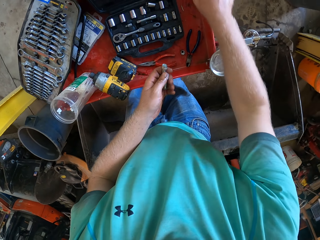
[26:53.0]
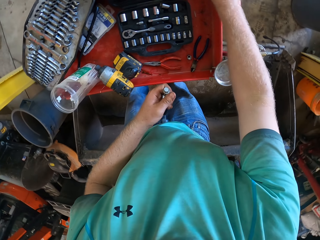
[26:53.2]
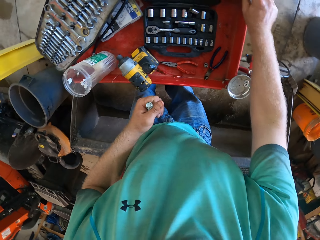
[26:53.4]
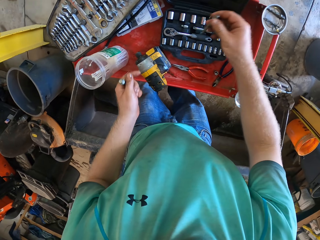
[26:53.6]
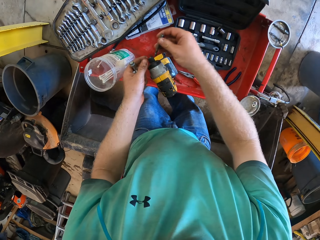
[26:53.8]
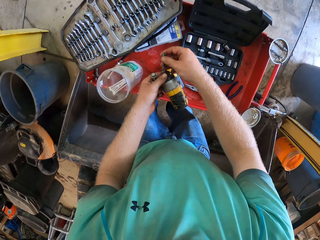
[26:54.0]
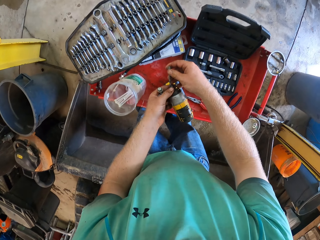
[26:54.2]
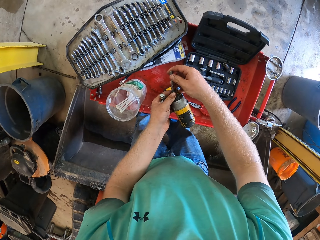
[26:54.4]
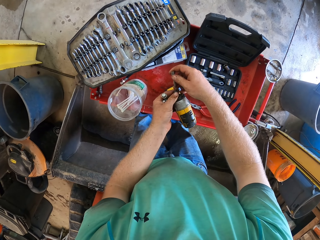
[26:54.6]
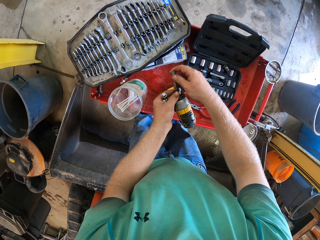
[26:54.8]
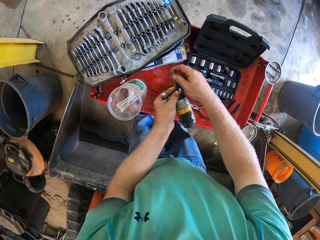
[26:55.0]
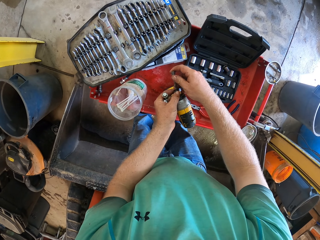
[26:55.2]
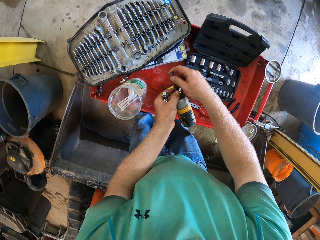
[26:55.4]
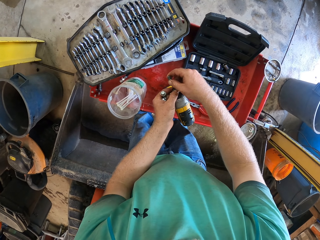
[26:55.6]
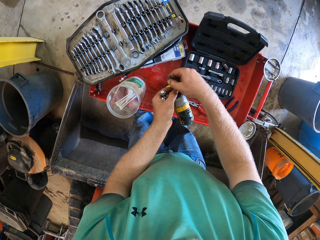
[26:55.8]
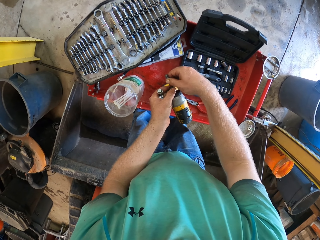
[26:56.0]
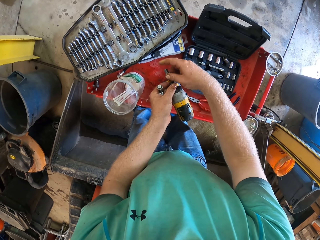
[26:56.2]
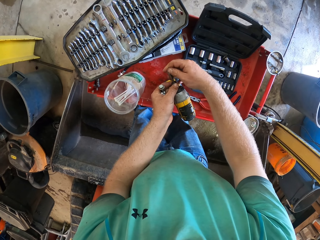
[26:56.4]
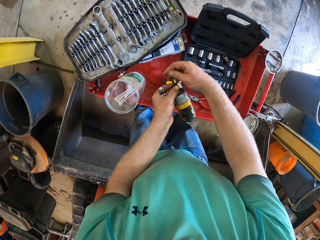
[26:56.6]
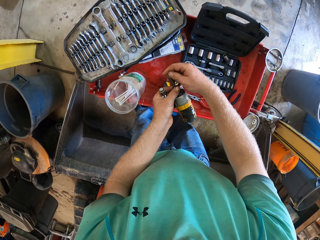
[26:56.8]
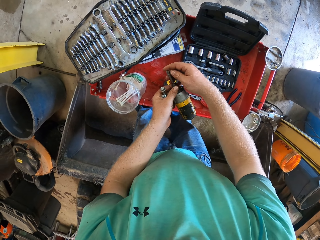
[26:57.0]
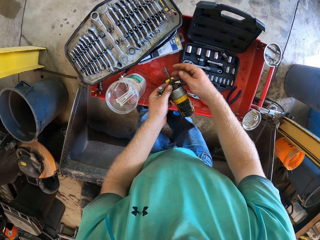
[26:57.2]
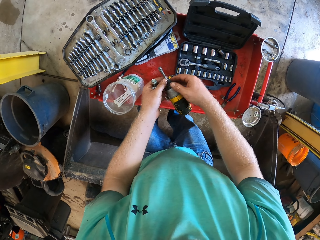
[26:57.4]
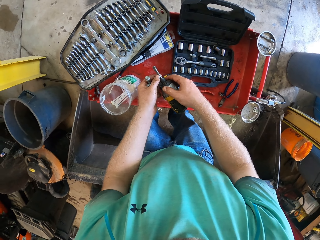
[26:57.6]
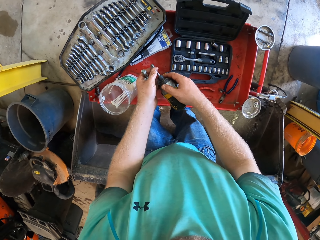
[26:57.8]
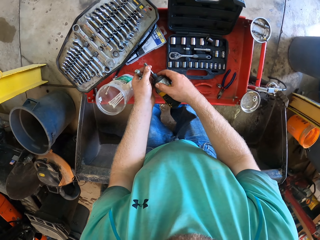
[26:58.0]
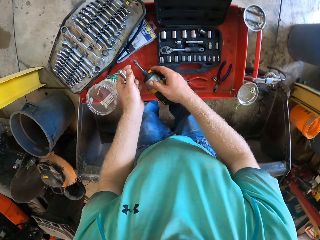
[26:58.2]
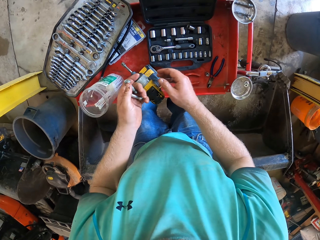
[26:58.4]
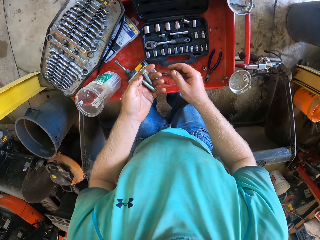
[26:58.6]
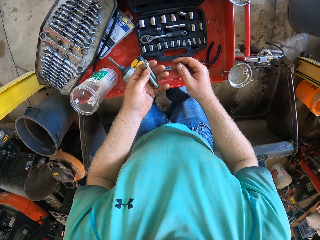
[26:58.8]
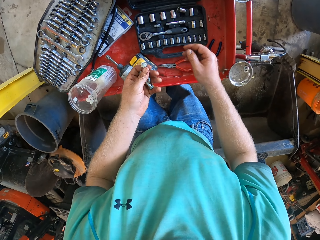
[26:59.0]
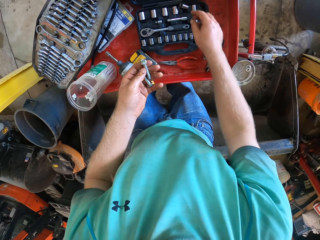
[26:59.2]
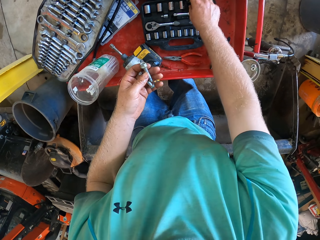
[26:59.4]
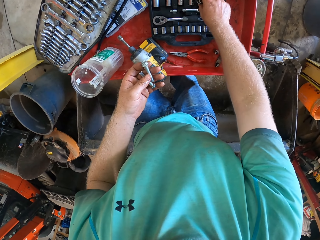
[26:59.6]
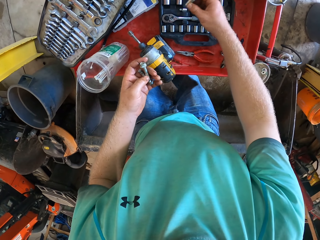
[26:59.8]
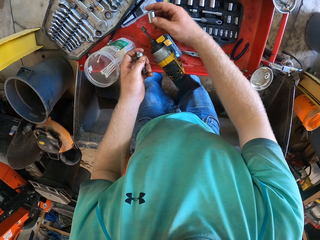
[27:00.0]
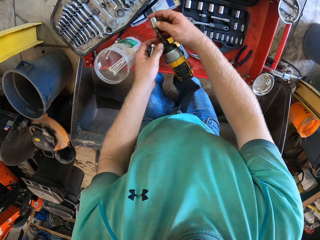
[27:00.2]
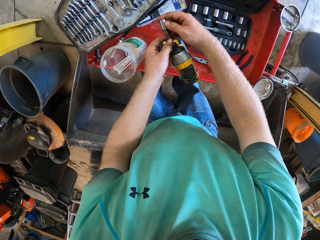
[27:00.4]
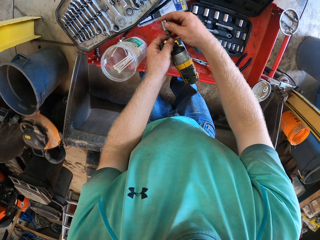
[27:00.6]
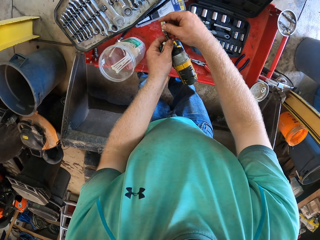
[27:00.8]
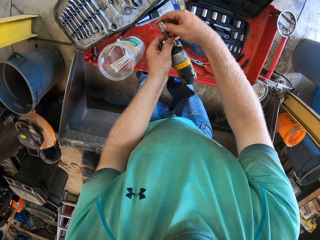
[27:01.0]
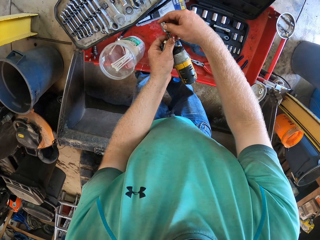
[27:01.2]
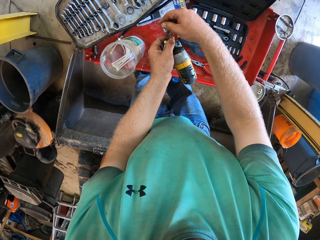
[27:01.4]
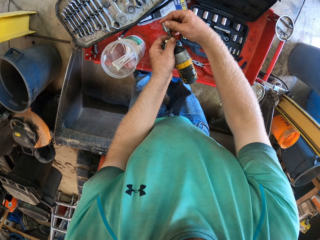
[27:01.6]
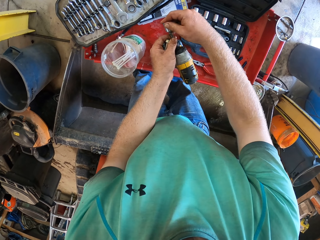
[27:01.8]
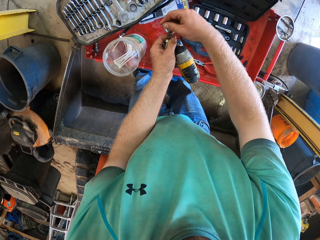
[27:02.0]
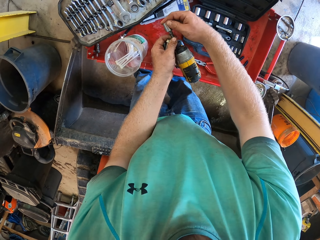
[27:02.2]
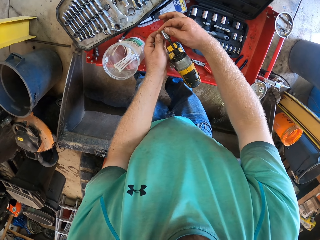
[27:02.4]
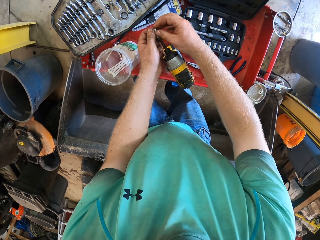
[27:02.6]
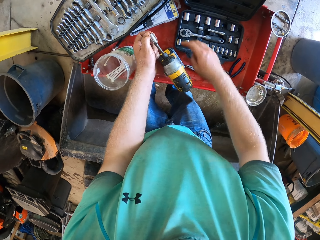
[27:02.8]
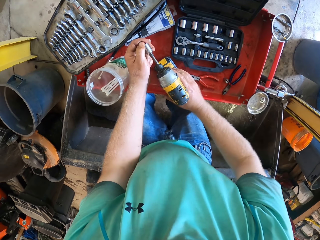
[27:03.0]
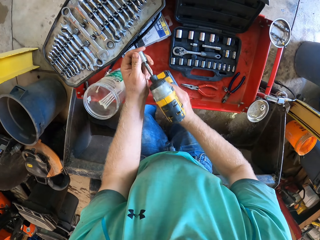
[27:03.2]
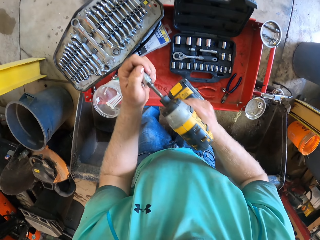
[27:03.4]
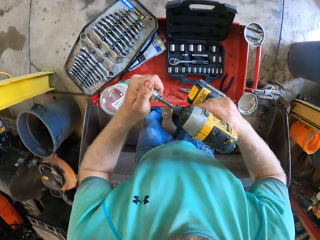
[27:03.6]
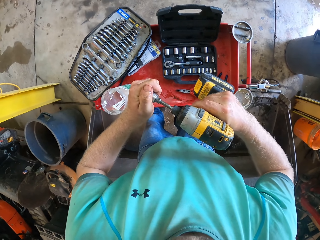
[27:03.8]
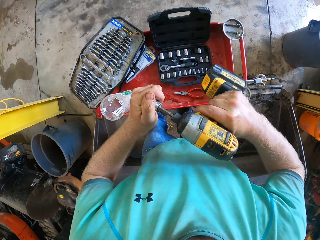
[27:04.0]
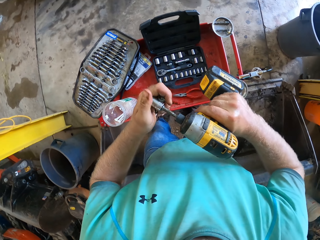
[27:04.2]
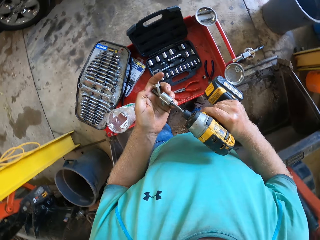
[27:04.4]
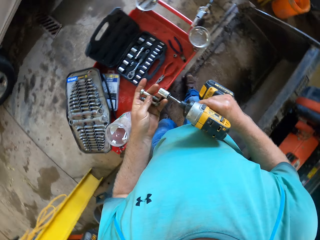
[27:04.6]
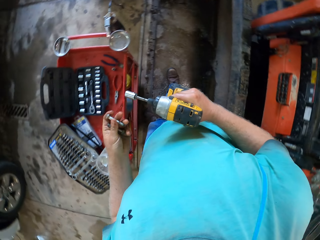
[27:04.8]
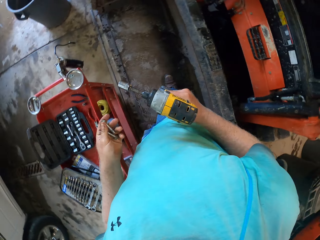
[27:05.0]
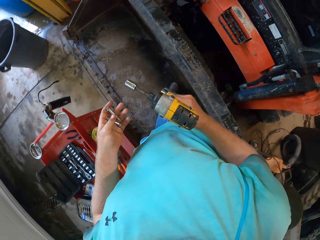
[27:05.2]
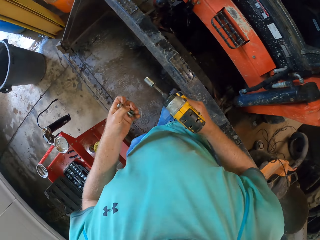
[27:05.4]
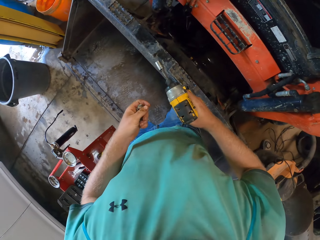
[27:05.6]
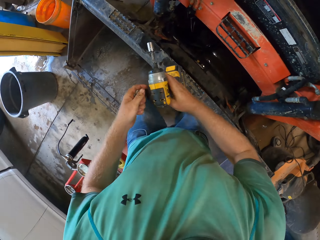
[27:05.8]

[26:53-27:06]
The camera wearer transfers it to the left hand. He picks the drill bit from the container on the table with his right hand. He holds the bolt tightening machine on the table with his left hand. He attaches the drill bit to the bolt tightening machine on the table with his right hand. He removes his right hand. He attaches the drill bit to the bolt tightening machine on the table with his left hand. He holds the bolt tightening machine on the table with his right hand. He holds the drill bit with his left hand. He removes his left hand. He holds the bolts in his left hand. He picks a bolt or spindle from a tool box on the table with his right hand. He attaches the bolt to the bolt tightening machine on the table with his right hand. He holds the bolt tightening machine on the table with his left hand. He attaches the bolt to the bolt tightening machine on the table with his left hand. He holds the spindle with his left hand. He picks the bolt tightening machine from the table with his right hand. He tightens the spindle with his left hand.

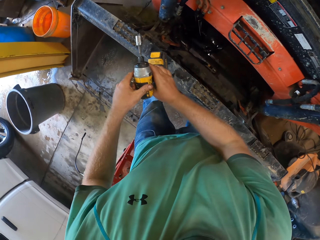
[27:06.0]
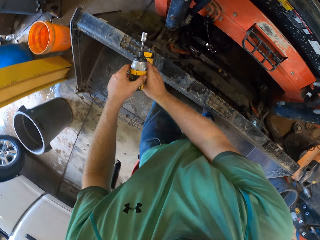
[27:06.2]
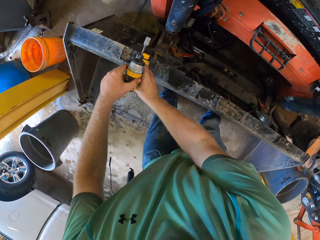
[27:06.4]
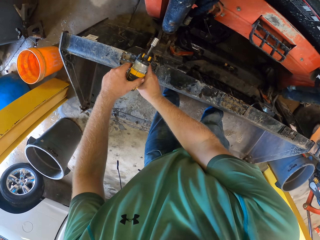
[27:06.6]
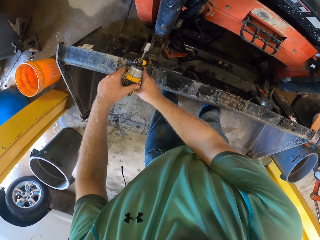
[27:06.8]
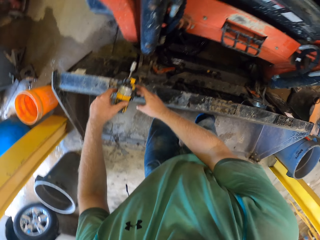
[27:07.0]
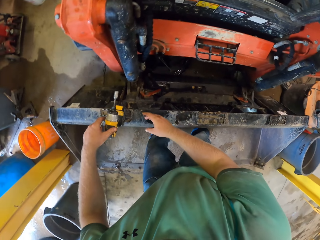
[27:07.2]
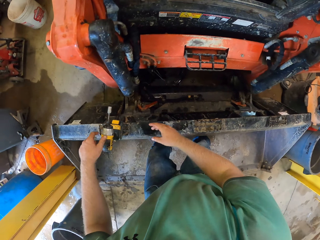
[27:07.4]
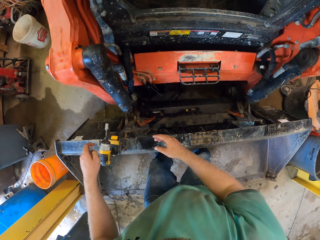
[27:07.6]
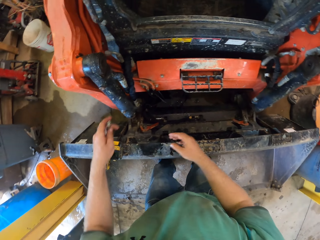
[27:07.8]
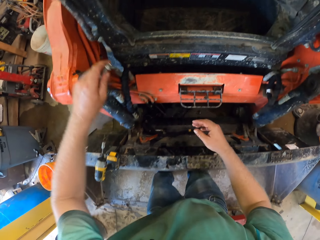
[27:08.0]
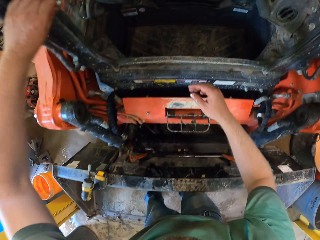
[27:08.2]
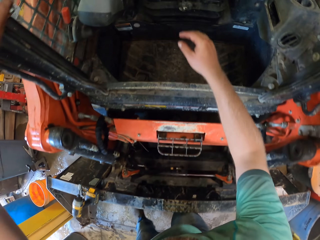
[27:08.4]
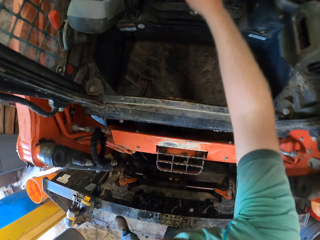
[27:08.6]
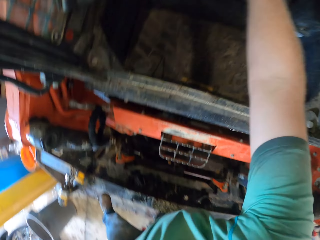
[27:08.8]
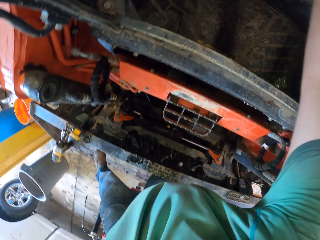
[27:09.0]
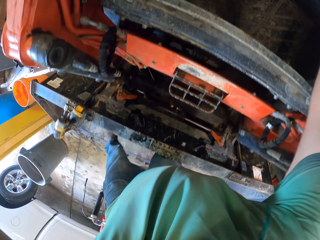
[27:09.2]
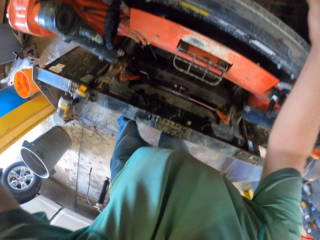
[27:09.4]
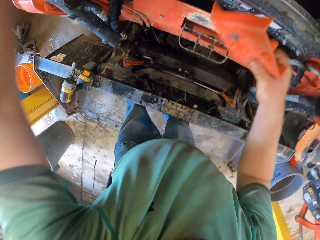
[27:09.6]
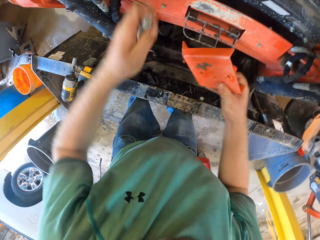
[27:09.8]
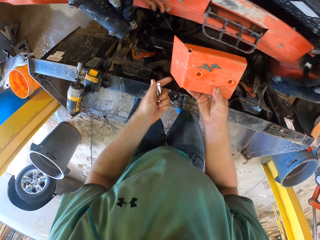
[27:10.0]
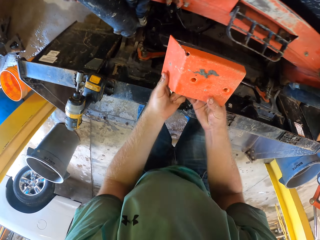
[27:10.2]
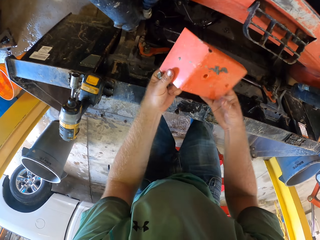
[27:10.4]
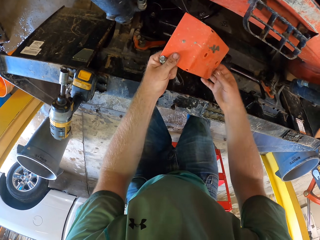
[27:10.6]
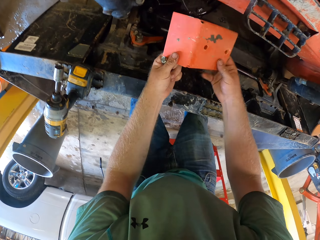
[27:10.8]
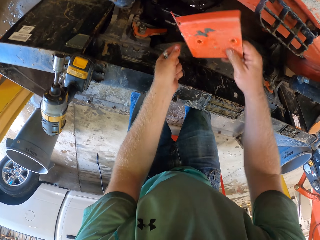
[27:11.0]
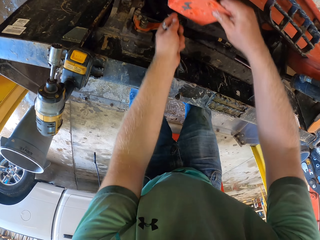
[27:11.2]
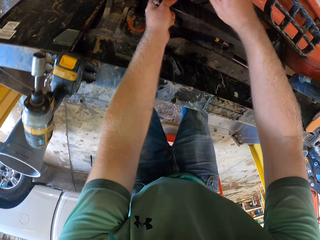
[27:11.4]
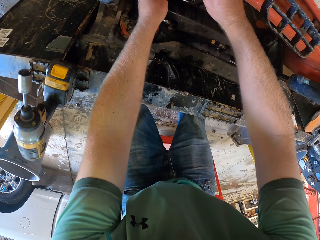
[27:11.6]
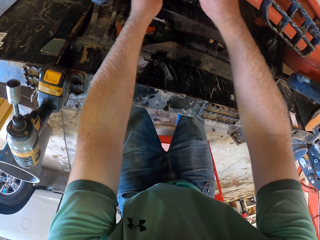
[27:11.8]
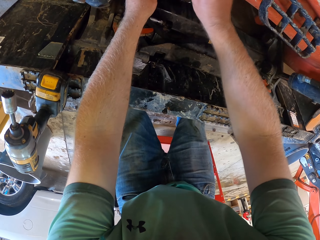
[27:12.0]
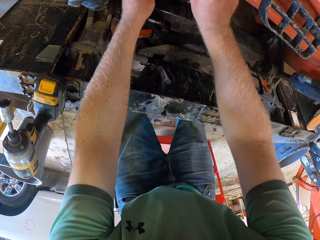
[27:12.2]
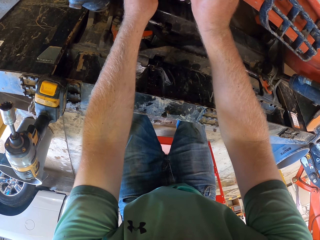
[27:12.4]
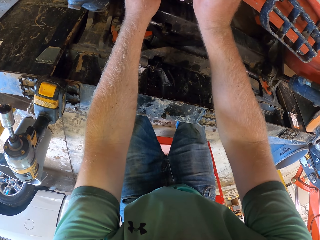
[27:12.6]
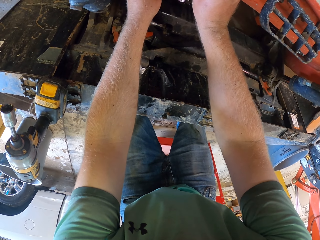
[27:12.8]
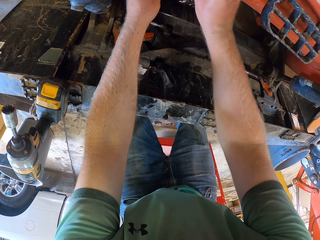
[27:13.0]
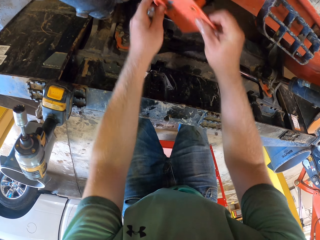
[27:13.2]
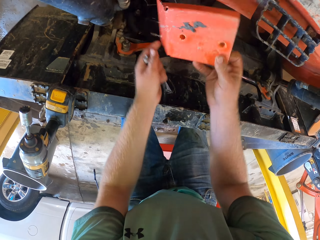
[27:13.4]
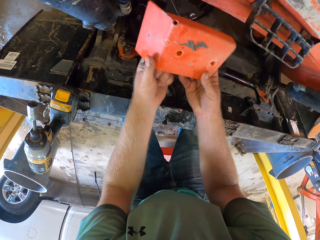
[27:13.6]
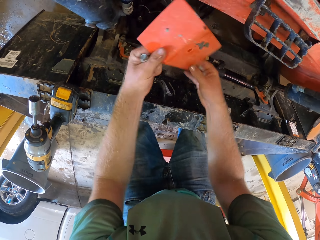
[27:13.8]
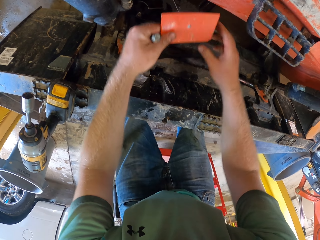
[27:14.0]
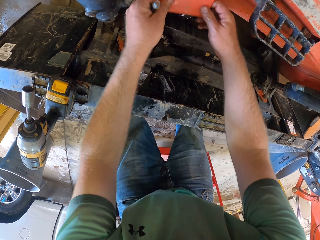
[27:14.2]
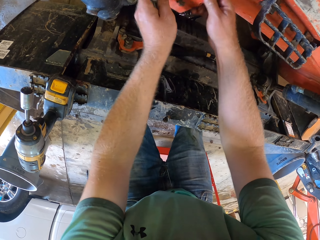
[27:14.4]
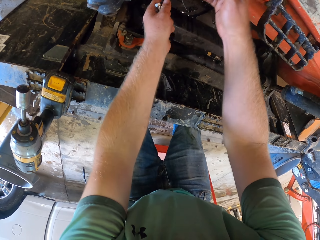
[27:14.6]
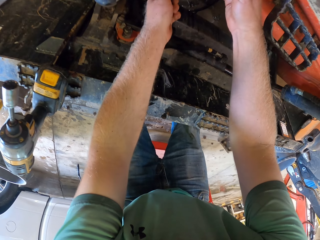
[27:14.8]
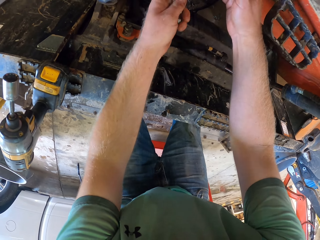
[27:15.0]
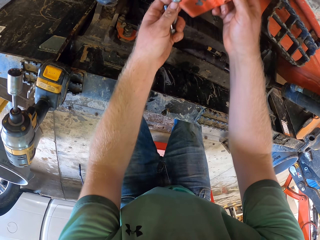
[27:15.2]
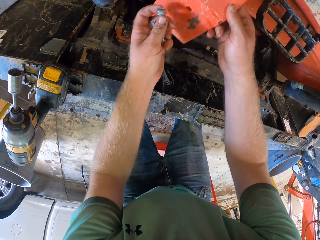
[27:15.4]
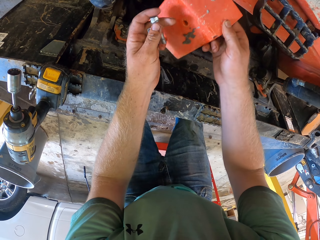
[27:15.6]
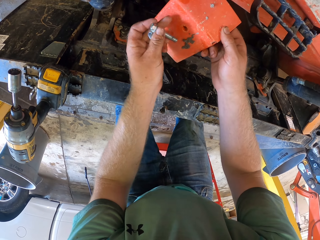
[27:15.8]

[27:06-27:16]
The camera wearer walks around. He holds the bolt tightening machine with both hands. He drops the bolt tightening machine on the lawnmower with both hands. He picks a piece of plastic from the lawnmower with his right hand. He holds the piece of plastic with both hands. He places something on the engine. He removes something.
